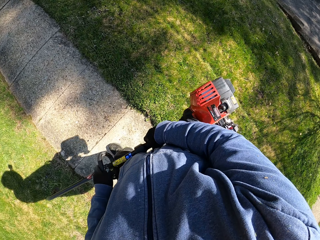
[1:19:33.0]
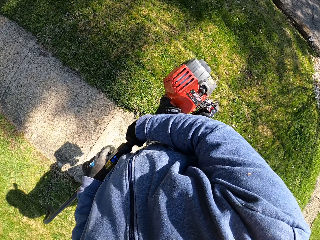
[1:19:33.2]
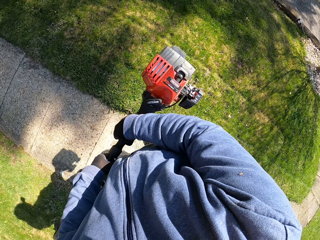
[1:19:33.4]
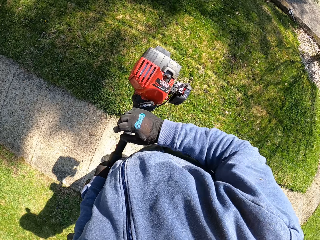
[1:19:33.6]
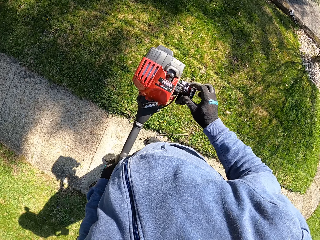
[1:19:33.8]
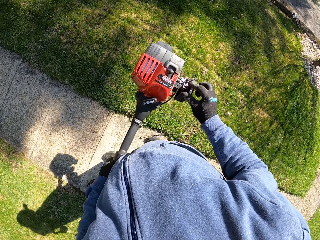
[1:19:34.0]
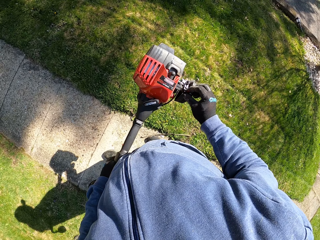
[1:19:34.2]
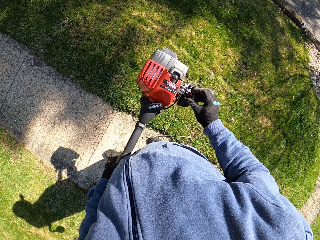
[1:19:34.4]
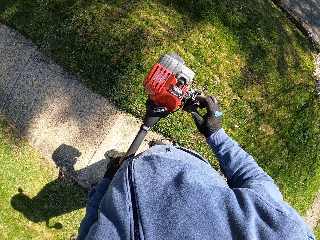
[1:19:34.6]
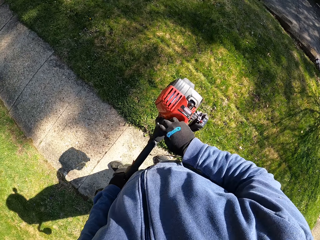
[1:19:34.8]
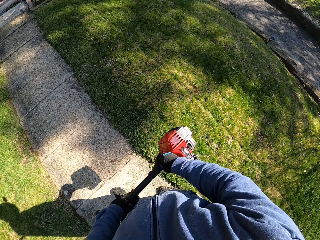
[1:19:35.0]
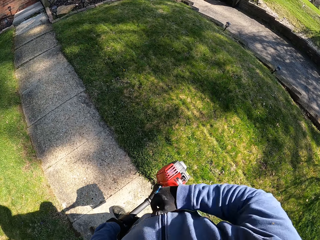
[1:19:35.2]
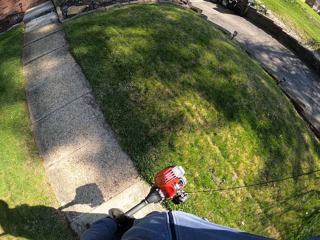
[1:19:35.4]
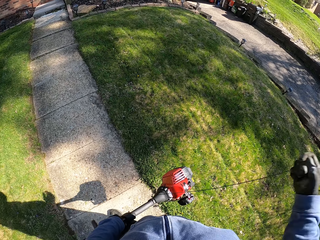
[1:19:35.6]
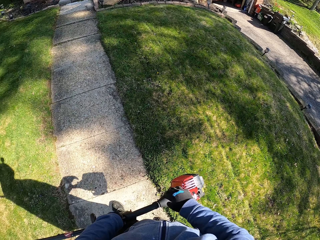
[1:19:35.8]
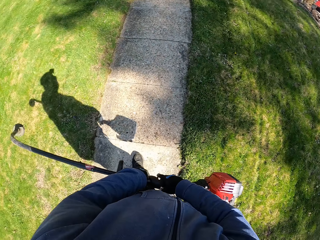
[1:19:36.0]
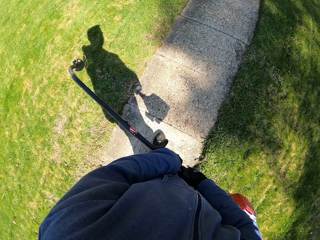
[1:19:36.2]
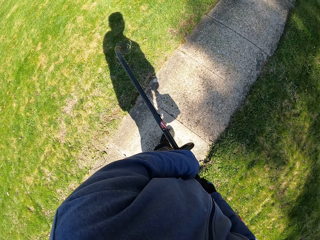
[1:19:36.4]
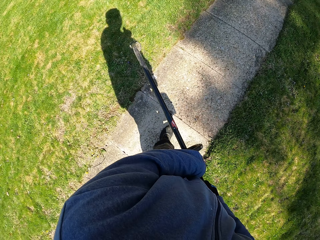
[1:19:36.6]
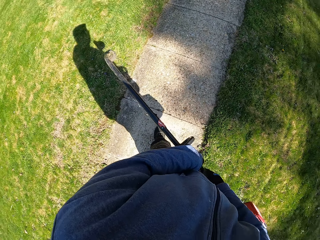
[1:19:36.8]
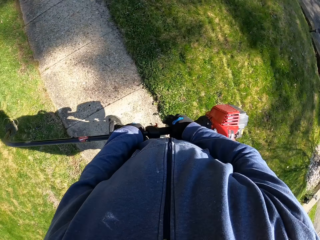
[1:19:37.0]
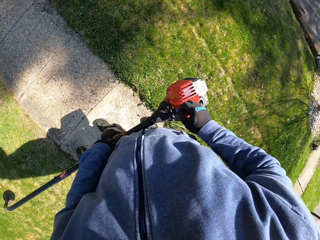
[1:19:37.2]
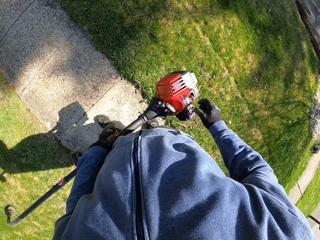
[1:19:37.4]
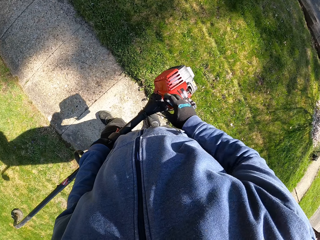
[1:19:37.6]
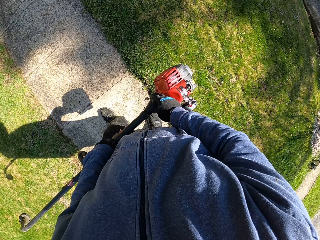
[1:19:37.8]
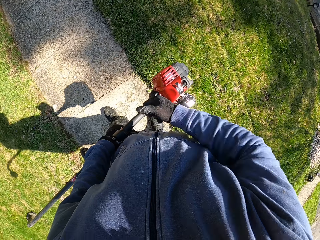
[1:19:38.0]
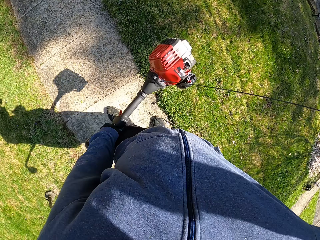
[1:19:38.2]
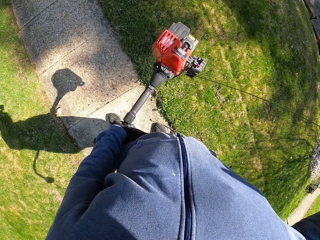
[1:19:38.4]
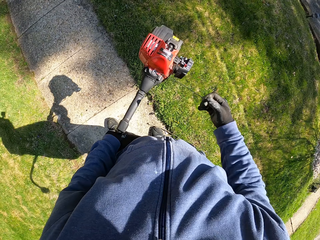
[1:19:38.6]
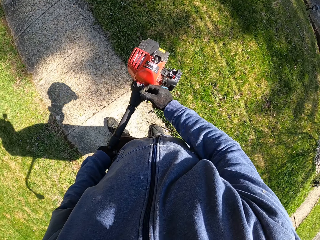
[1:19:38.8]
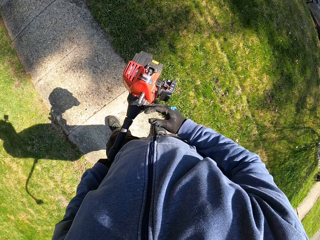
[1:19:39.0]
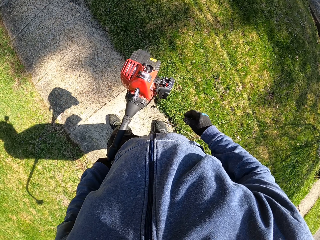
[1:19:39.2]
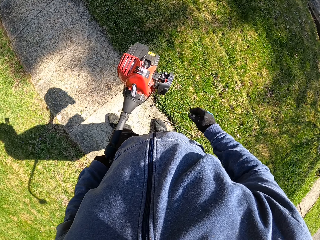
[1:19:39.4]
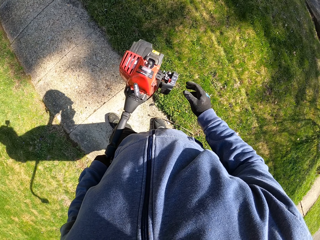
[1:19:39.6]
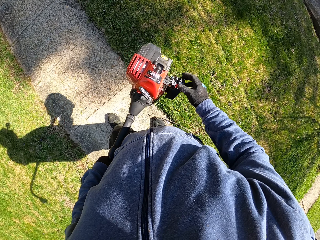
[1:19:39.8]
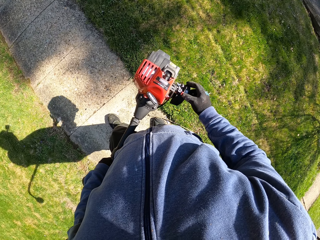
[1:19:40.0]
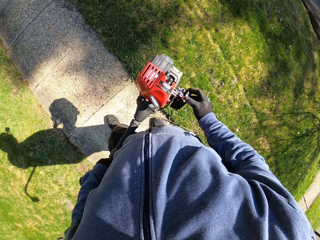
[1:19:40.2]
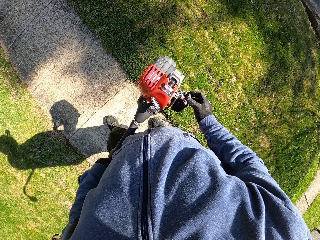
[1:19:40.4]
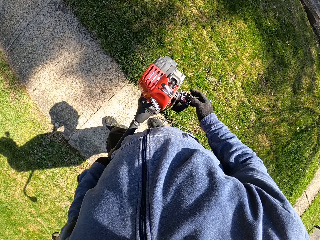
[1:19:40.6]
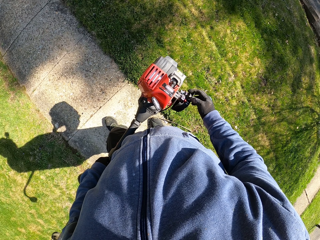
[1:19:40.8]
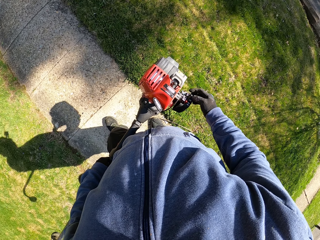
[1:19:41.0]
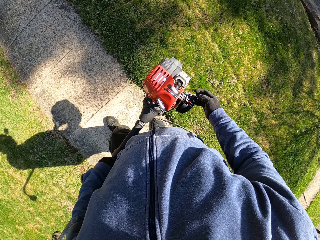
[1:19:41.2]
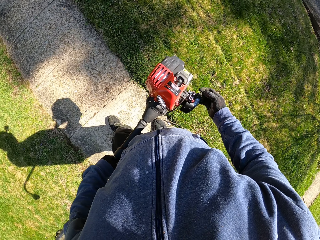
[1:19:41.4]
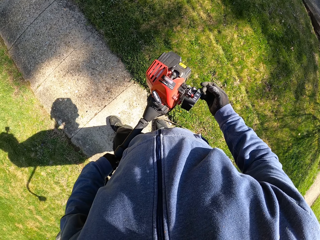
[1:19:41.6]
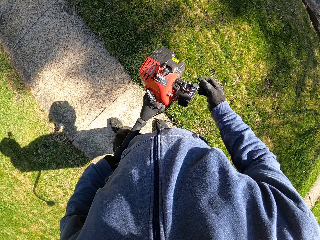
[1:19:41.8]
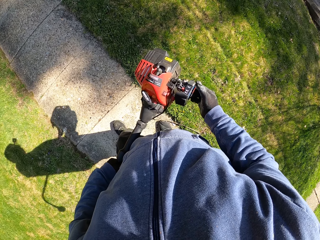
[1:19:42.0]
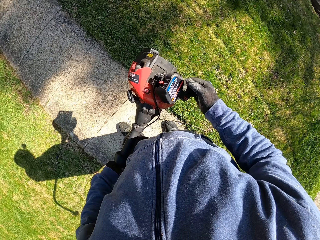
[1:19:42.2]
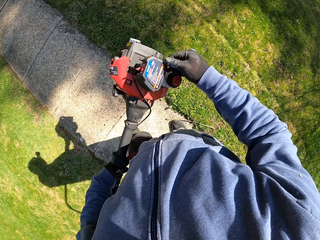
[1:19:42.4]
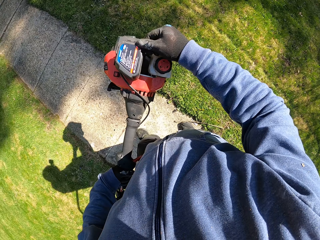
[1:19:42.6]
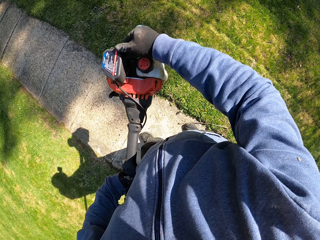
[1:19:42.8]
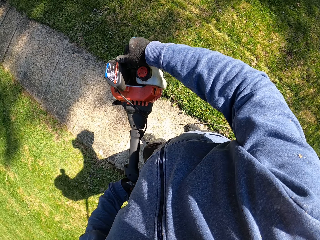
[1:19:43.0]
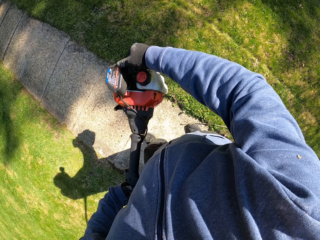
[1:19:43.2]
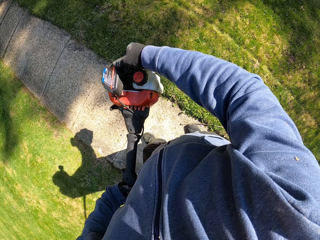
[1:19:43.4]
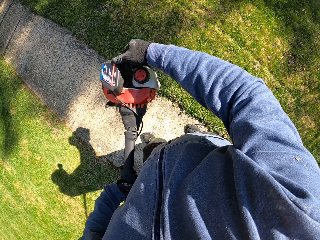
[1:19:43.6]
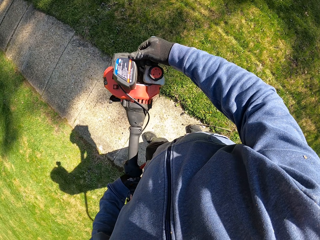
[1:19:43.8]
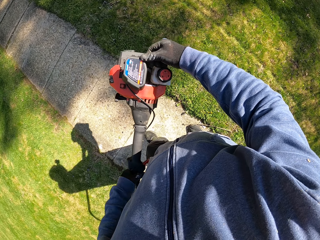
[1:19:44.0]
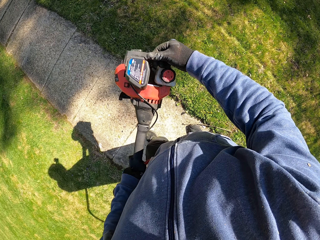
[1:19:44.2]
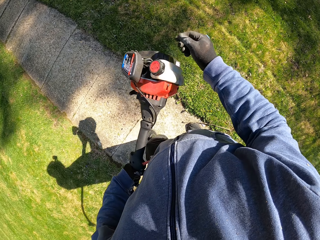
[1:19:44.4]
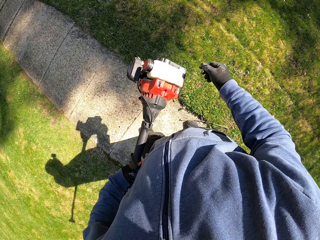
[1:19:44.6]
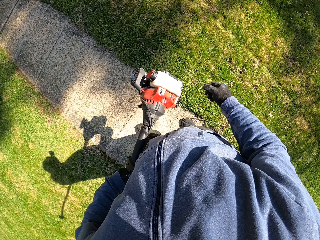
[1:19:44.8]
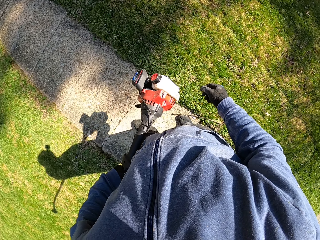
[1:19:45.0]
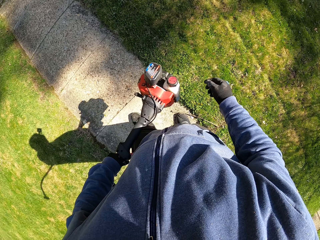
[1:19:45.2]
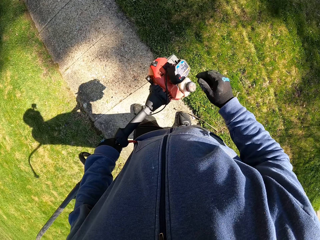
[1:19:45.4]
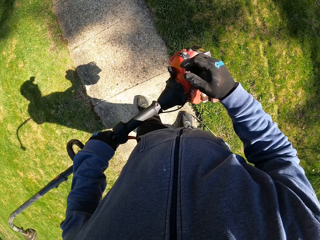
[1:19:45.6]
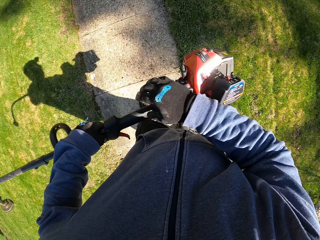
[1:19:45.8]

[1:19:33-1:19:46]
The camera wearer adjusts his hands on the brush cutter. He starts the engine of the brush cutter with his right hand. He moves the brush cutter in his hands. He looks around the field. He starts the engine of the brush cutter with his right hand. He looks at something. He moves the brush cutter in his hands.

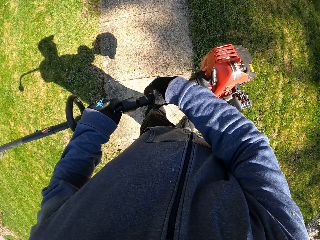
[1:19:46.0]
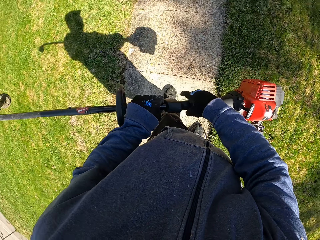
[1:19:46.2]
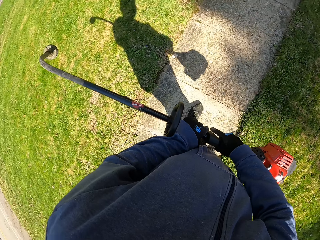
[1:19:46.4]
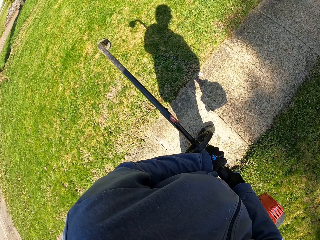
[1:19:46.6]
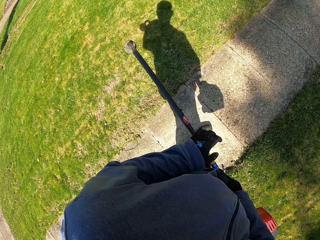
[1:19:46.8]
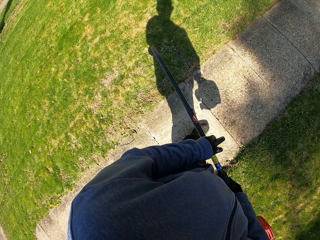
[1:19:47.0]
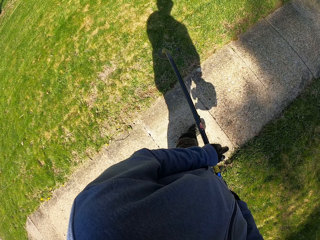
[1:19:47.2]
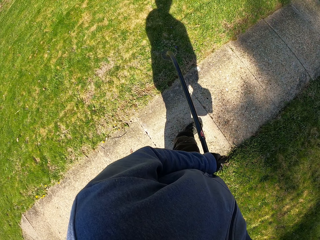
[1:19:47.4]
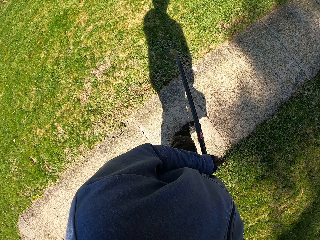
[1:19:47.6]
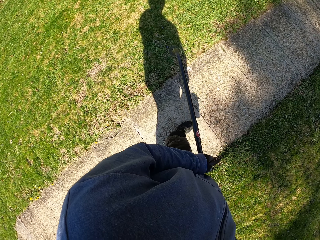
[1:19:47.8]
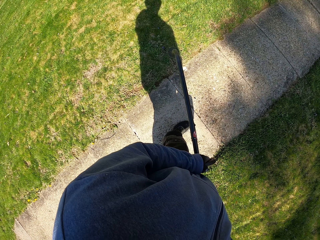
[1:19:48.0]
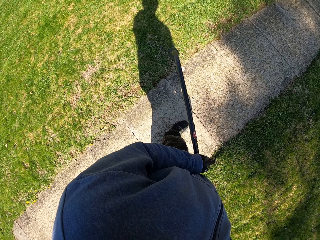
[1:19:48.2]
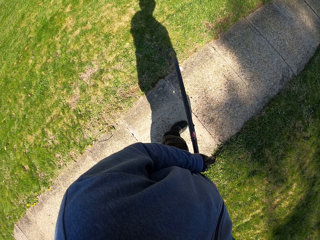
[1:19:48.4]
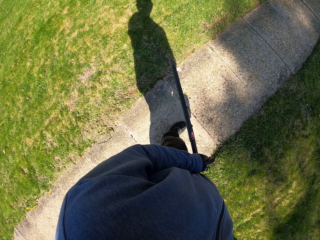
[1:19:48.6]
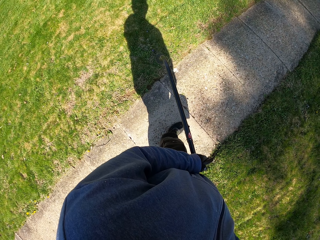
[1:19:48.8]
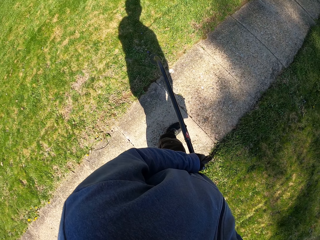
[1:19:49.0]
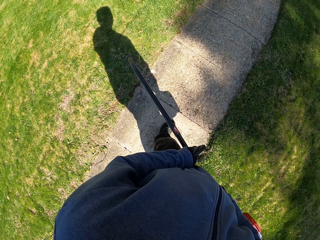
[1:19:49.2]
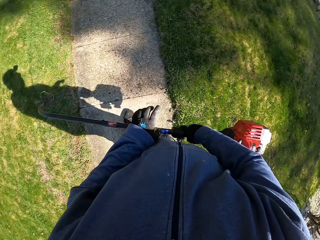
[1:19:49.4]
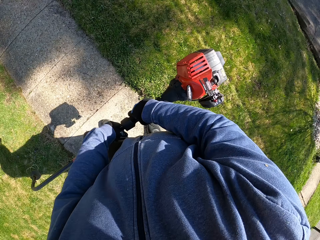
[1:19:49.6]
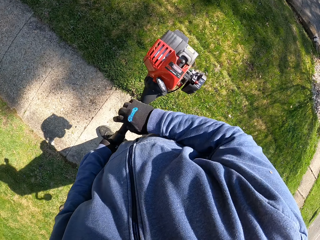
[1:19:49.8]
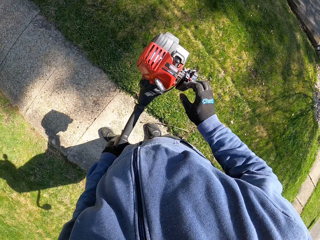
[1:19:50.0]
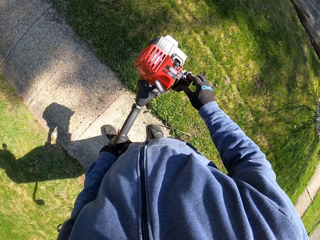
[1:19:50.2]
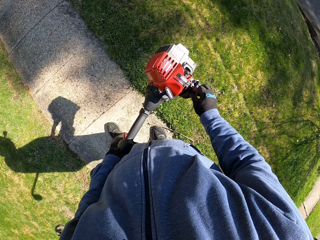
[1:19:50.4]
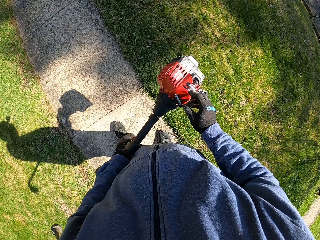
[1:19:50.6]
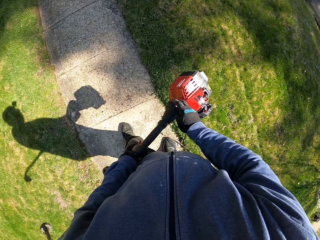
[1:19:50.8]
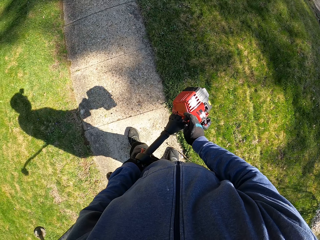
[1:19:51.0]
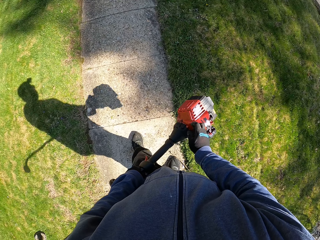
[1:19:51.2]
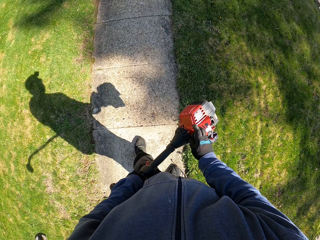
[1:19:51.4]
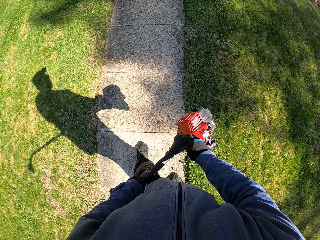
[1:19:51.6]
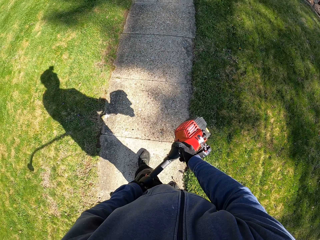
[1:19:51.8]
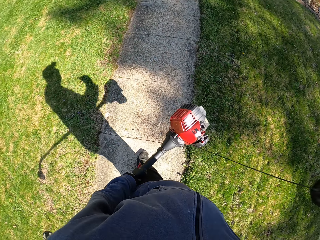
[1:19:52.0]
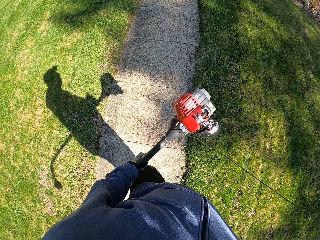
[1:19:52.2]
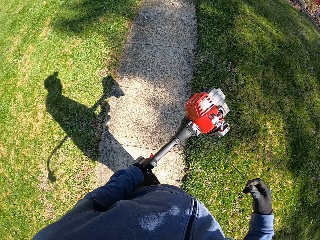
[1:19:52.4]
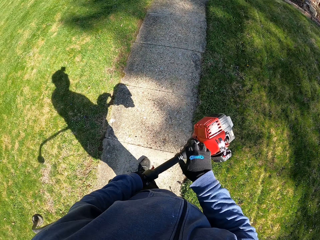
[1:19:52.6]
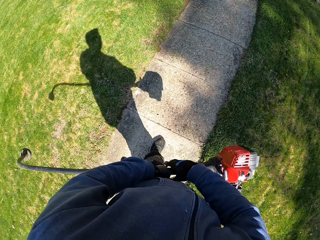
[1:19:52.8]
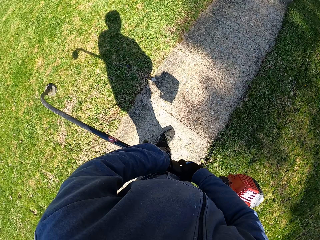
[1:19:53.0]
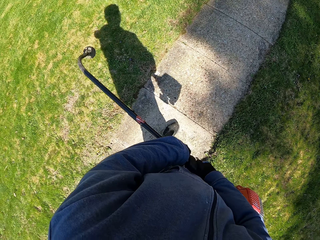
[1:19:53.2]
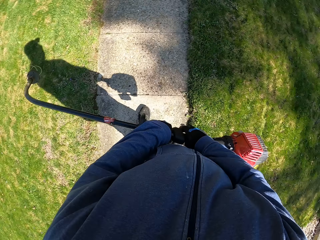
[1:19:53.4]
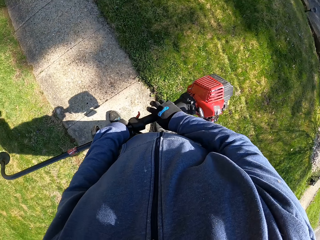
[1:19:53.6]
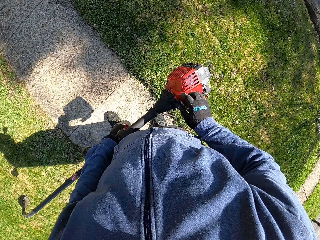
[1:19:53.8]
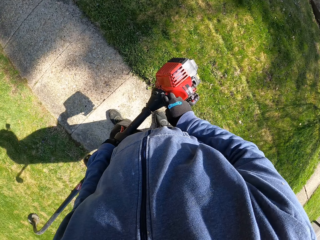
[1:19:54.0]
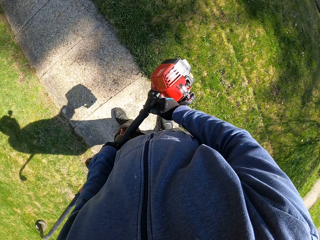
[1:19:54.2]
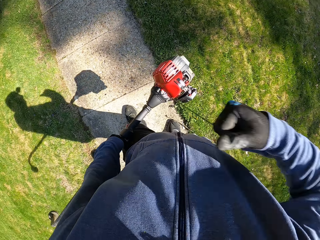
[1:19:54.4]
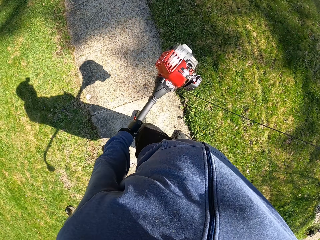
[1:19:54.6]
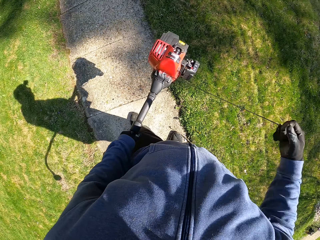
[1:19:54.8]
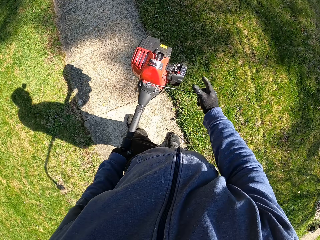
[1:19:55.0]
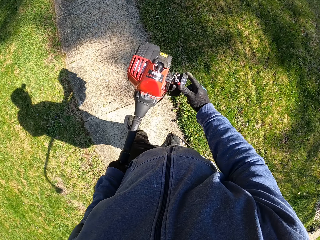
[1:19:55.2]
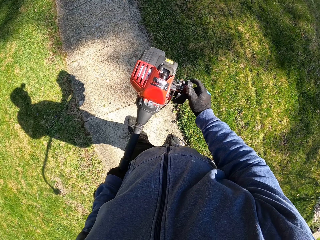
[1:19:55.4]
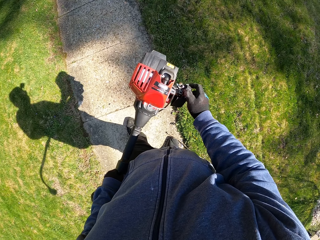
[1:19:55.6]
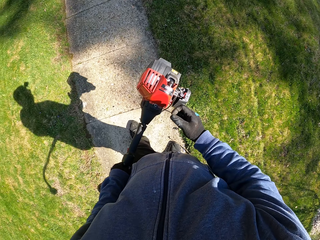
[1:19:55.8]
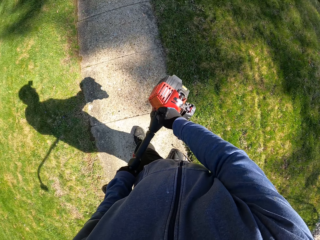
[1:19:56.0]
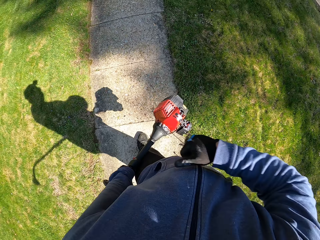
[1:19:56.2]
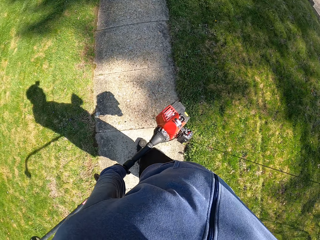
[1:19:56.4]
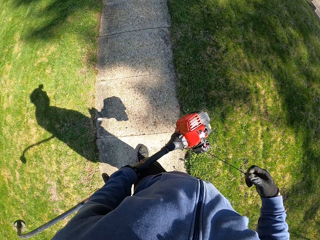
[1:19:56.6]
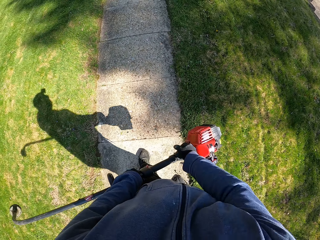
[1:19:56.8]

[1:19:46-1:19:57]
The camera wearer looks around the field. They trim the grass with the brush cutter. He starts the engine of the brush cutter with his right hand. He looks around the field. He starts something.
